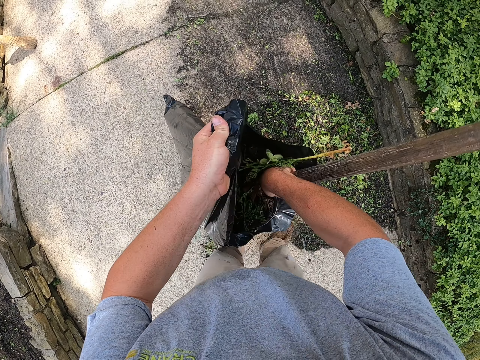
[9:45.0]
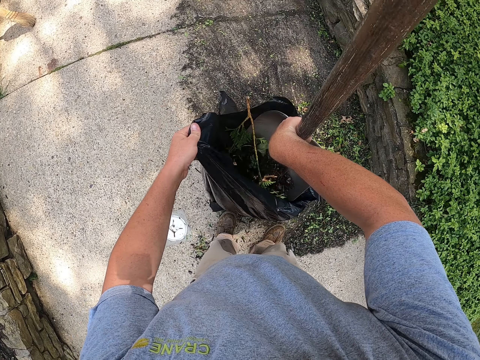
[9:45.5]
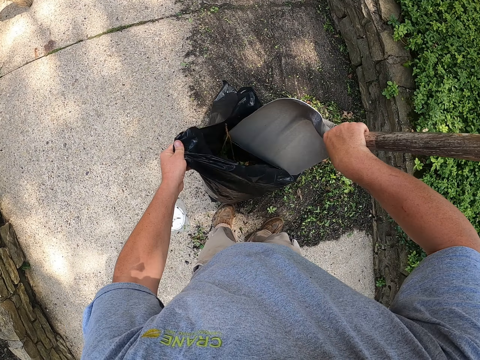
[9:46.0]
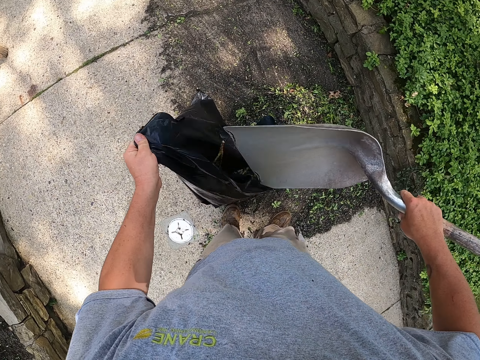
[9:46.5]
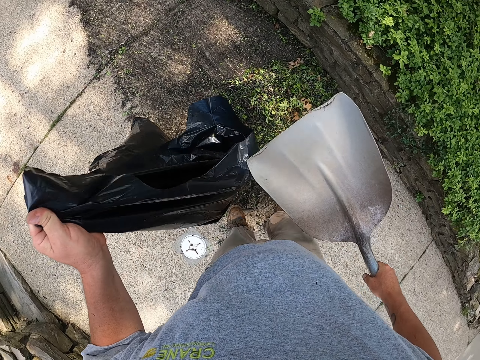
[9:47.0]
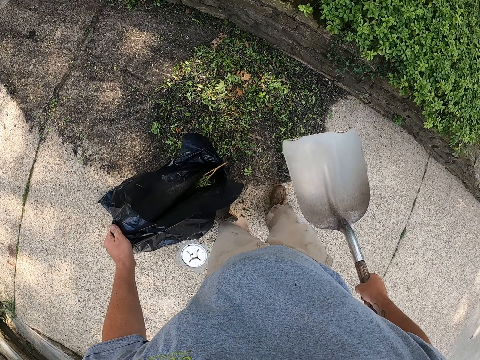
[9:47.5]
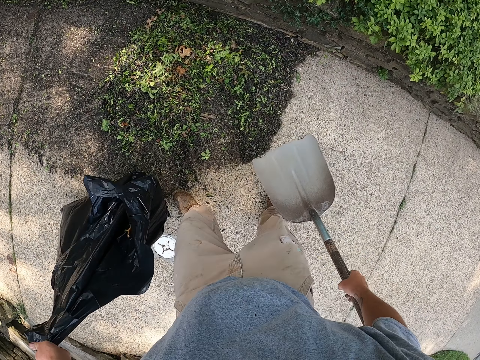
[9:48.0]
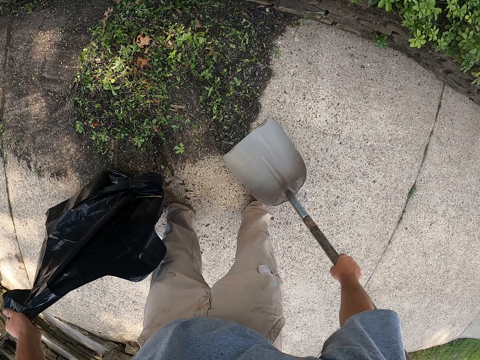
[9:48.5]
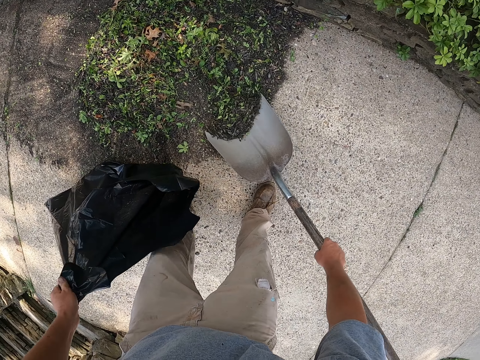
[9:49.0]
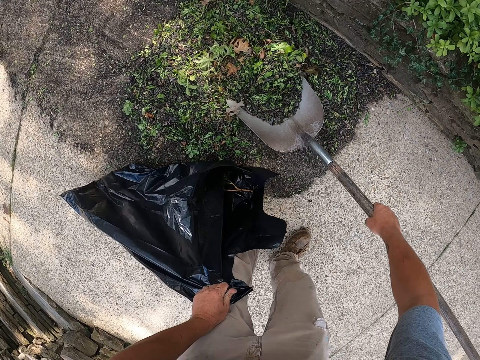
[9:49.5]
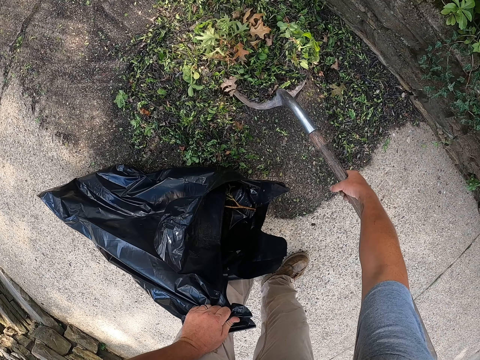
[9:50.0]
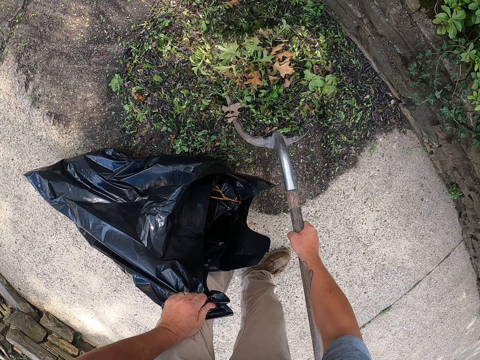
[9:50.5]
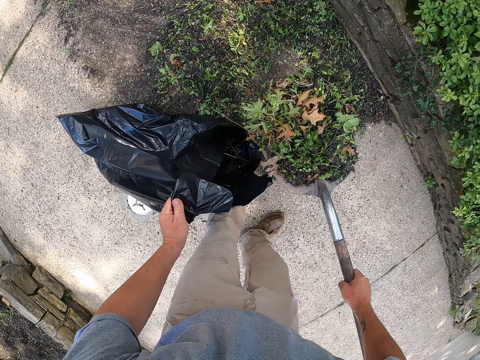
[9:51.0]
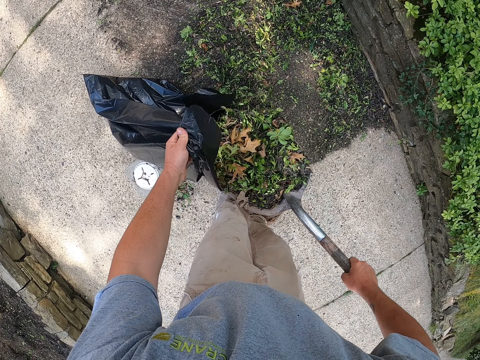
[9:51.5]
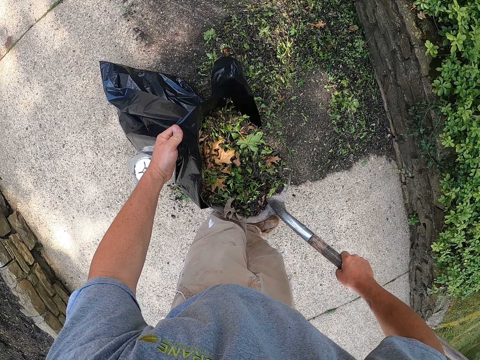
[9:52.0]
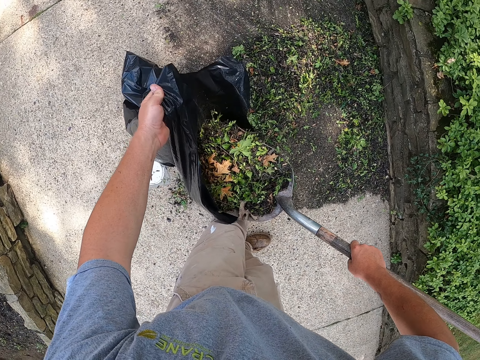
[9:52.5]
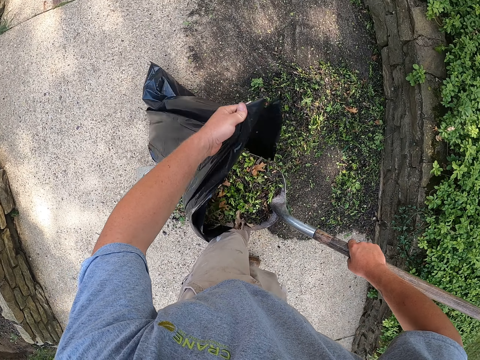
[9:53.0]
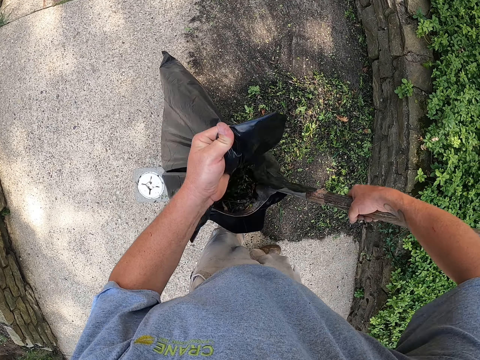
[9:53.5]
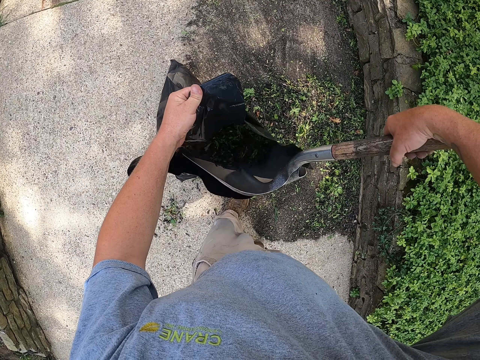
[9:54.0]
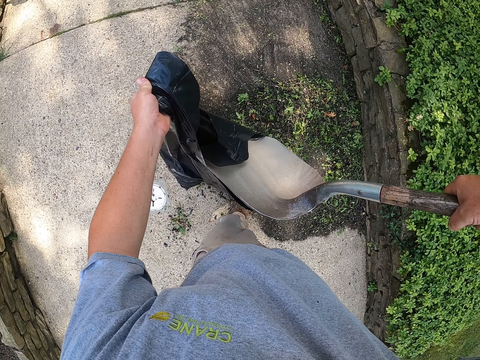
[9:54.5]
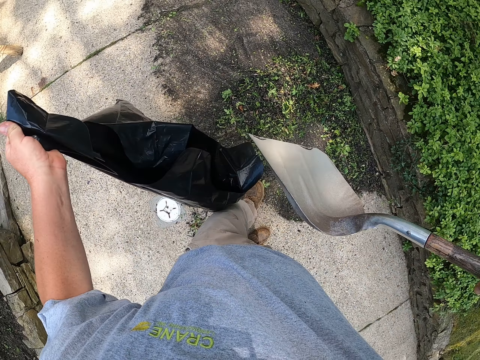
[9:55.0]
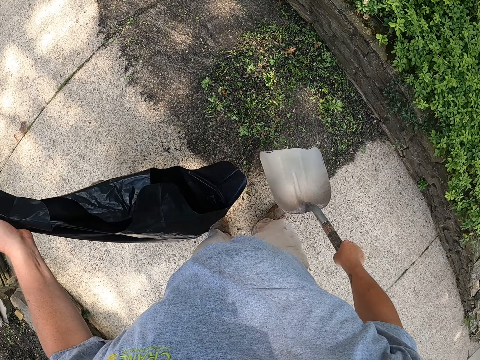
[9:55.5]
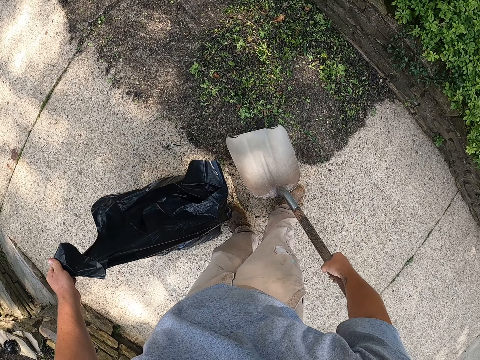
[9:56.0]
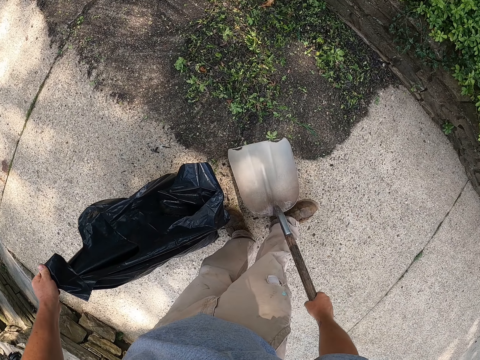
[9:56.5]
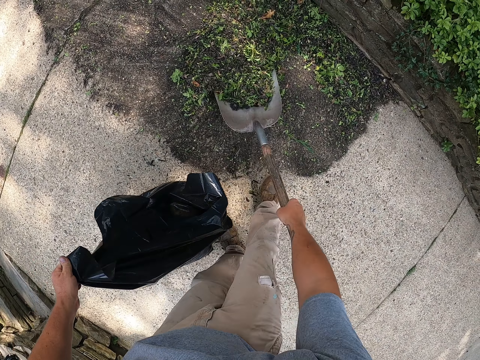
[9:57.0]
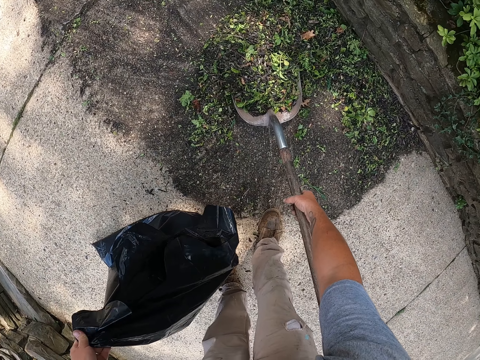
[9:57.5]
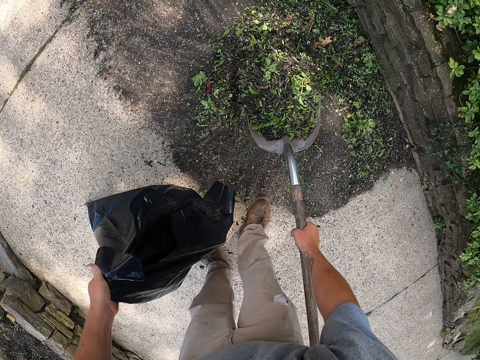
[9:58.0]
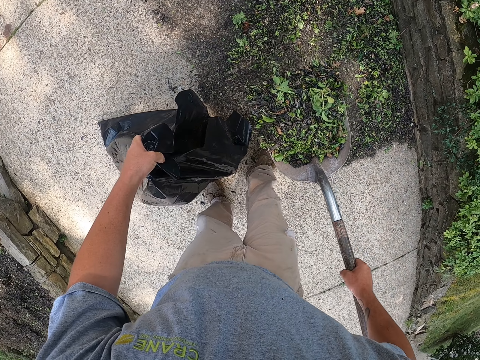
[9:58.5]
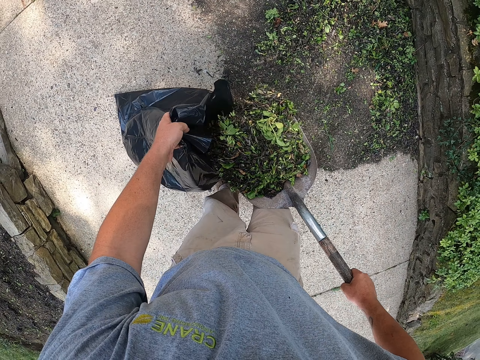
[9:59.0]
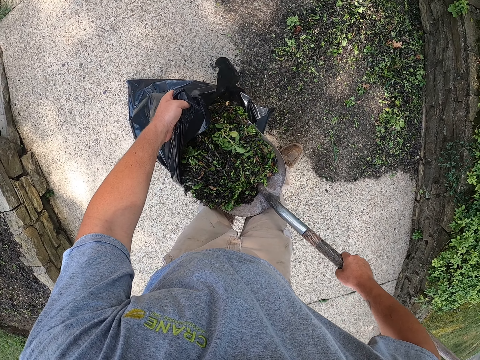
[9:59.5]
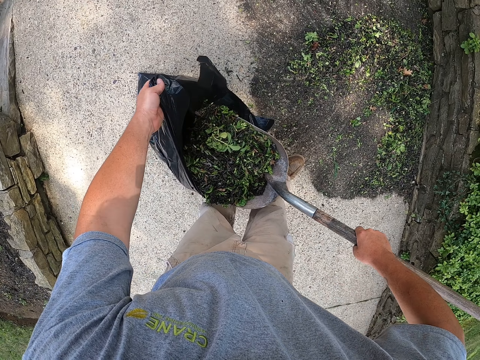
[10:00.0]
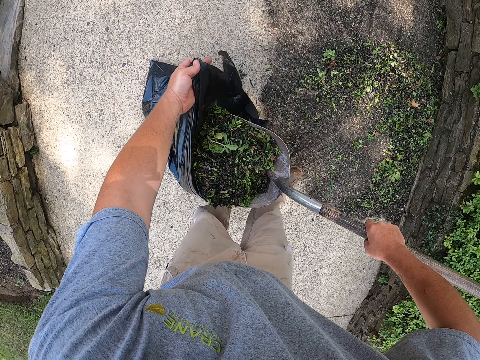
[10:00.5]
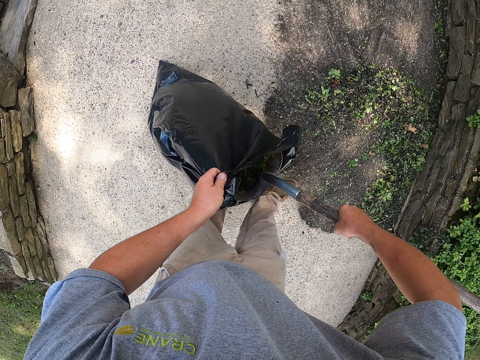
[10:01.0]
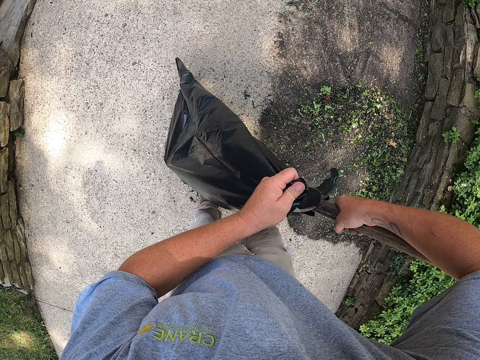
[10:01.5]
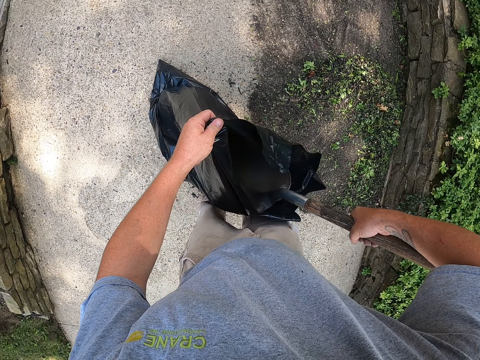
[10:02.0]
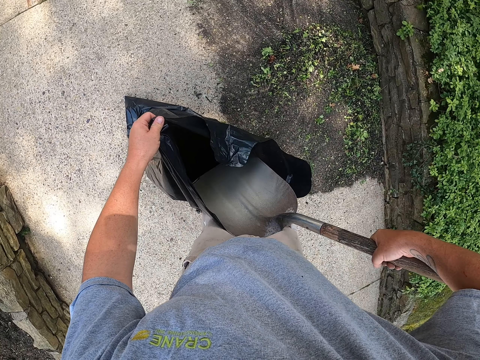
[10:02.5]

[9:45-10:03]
The camera wearer scoops litter with a spade. They put the litter in the waste bag. They scoop the litter with the spade. They put the litter in the waste bag.

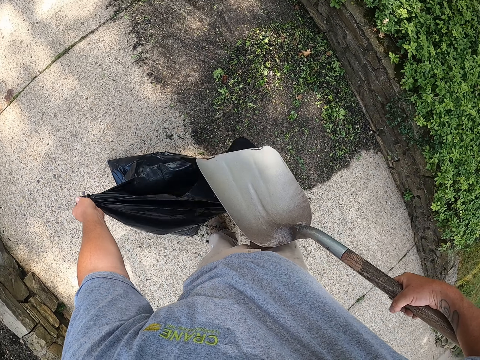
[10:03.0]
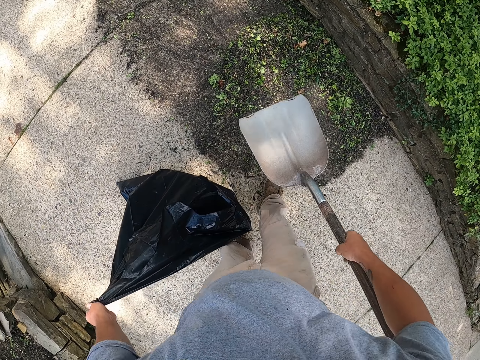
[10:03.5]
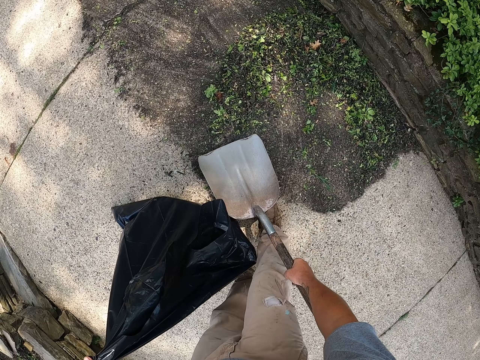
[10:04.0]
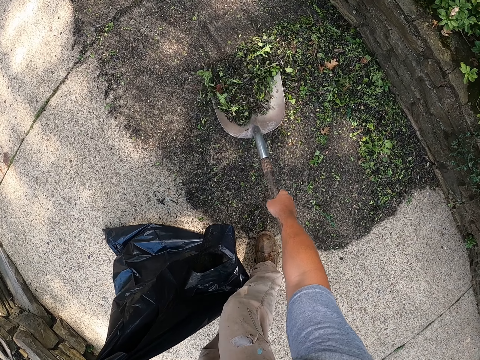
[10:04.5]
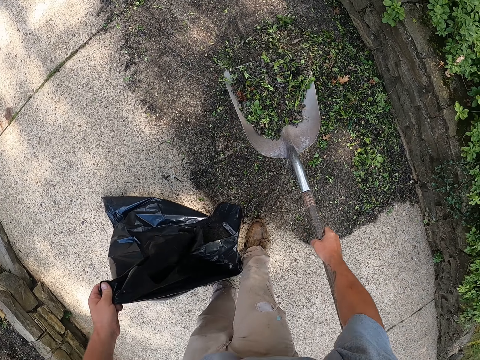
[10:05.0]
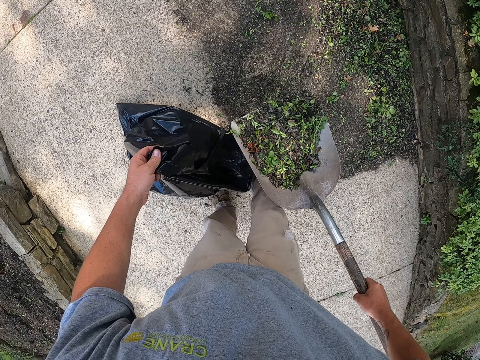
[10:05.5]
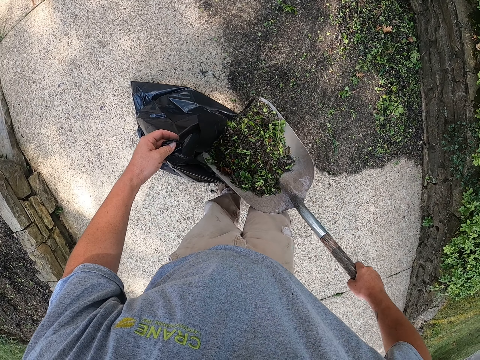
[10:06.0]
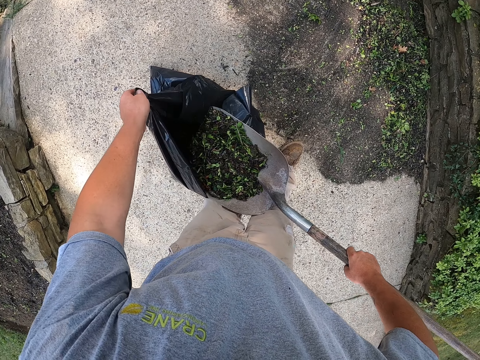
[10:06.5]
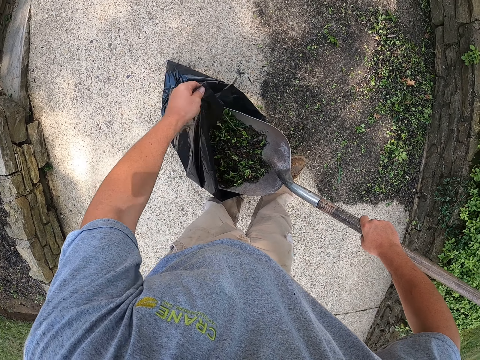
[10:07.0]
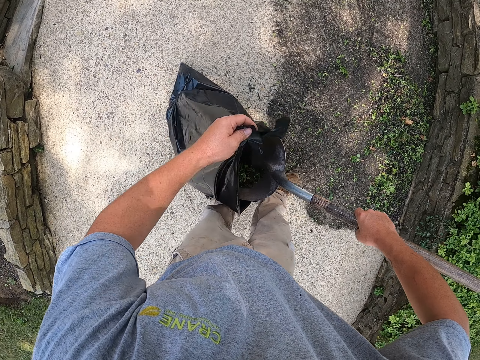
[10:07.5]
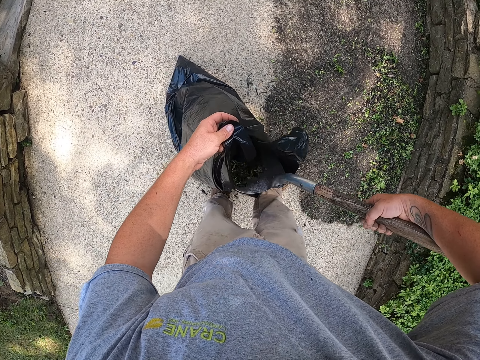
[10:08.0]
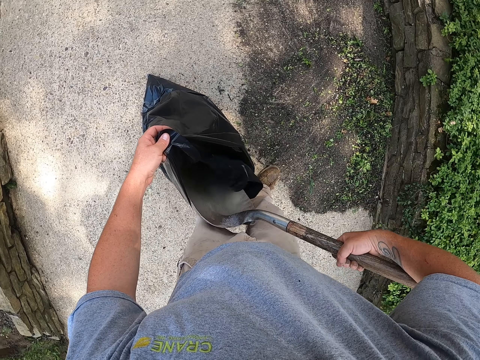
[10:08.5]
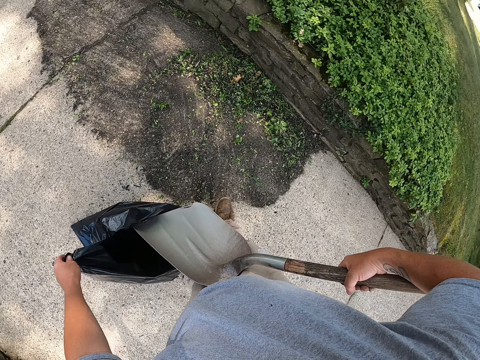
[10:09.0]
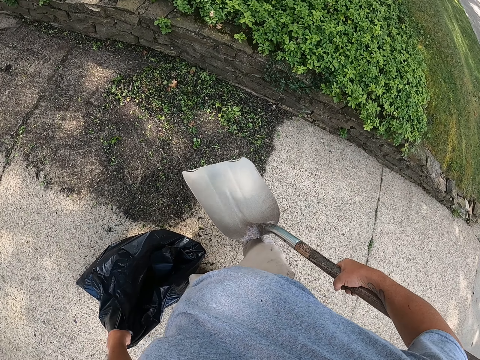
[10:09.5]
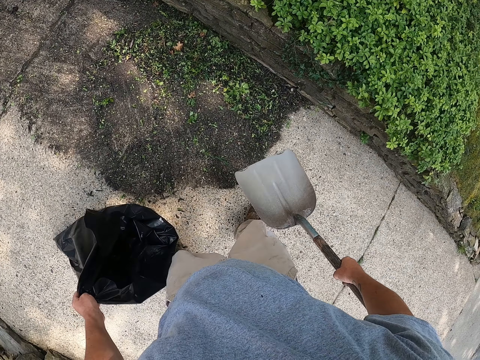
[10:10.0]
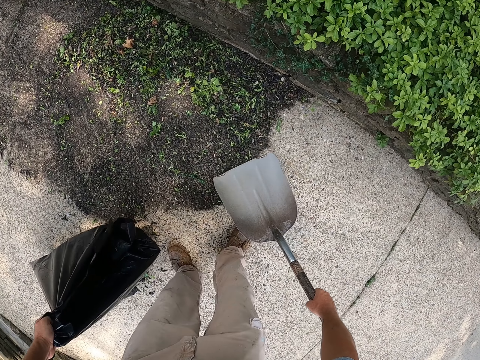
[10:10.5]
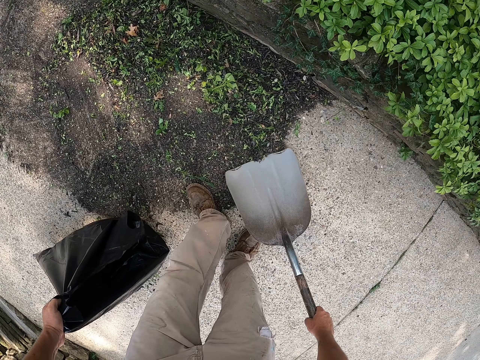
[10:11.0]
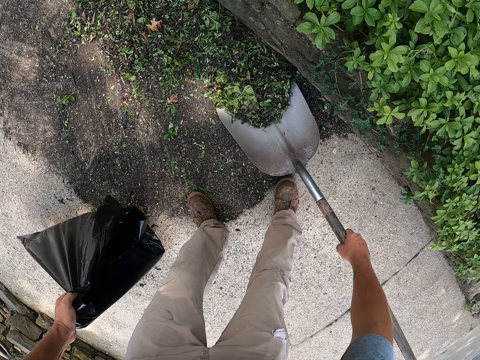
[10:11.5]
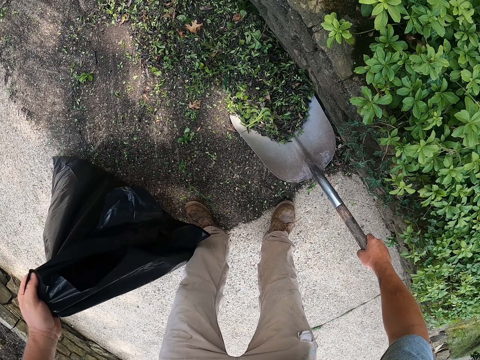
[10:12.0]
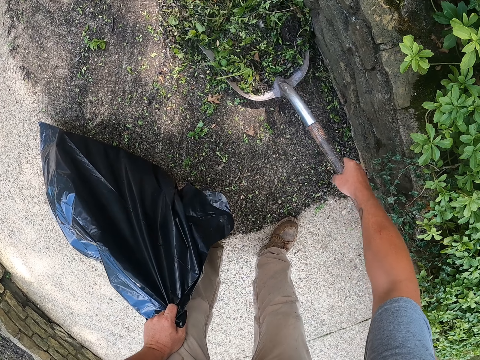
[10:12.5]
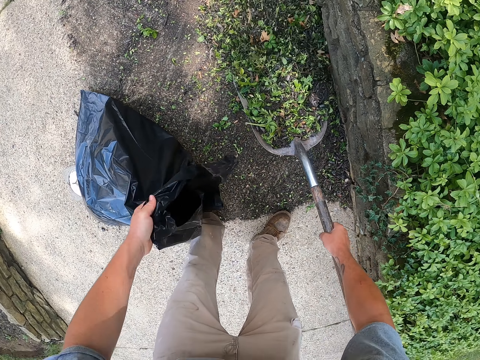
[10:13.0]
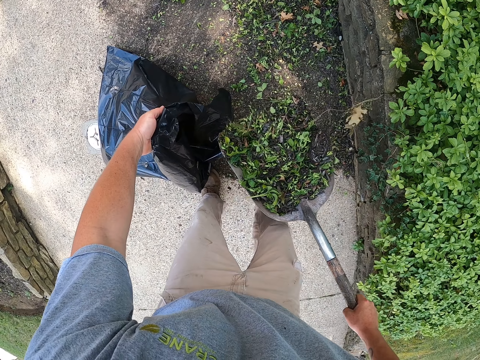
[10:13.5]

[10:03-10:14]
The camera wearer scoops litter with a spade. They put the litter in the waste bag. They scoop the litter with the spade.
